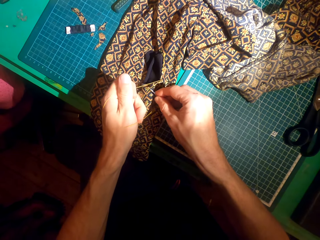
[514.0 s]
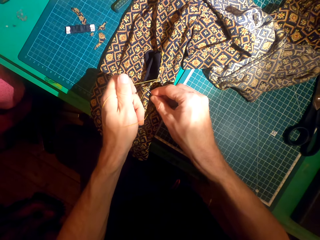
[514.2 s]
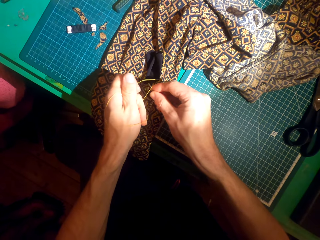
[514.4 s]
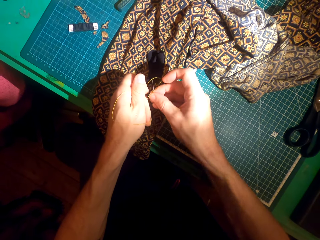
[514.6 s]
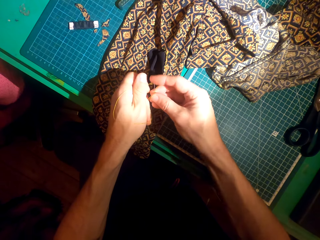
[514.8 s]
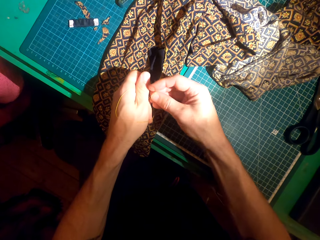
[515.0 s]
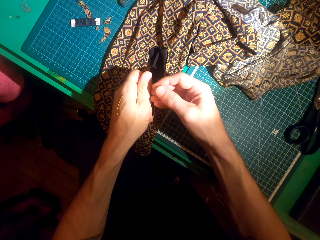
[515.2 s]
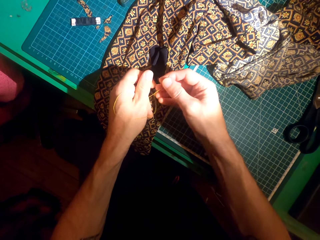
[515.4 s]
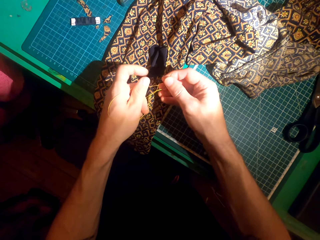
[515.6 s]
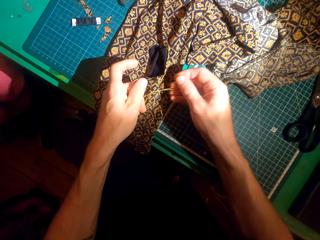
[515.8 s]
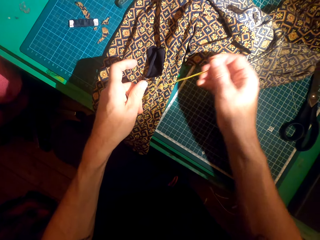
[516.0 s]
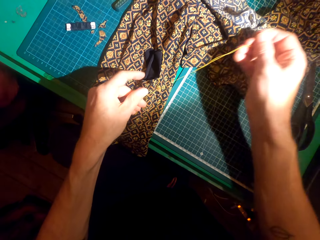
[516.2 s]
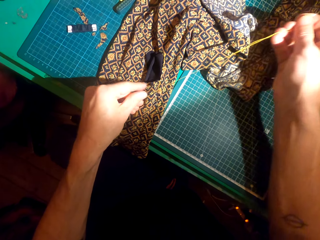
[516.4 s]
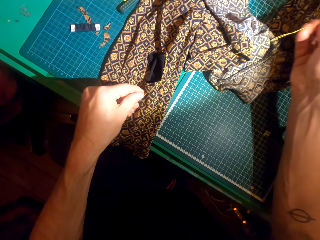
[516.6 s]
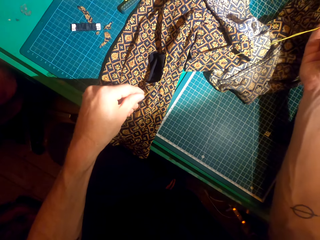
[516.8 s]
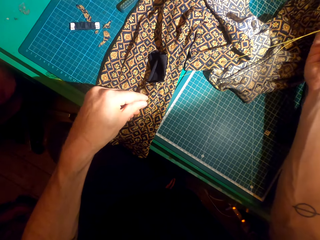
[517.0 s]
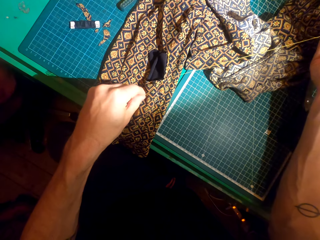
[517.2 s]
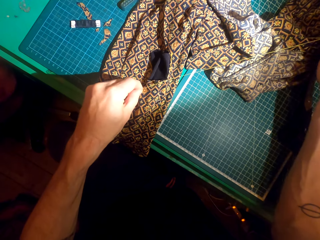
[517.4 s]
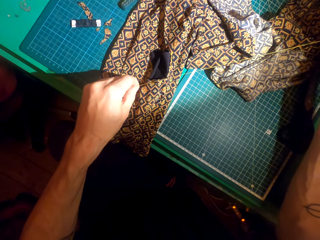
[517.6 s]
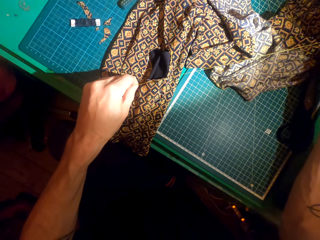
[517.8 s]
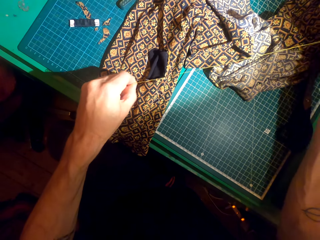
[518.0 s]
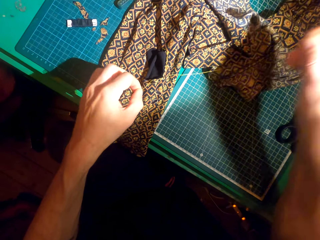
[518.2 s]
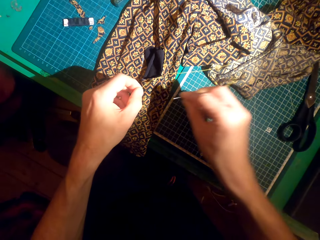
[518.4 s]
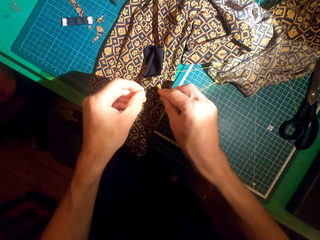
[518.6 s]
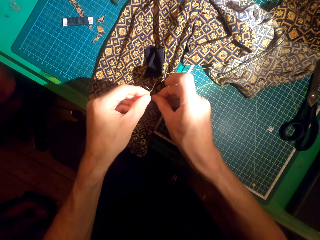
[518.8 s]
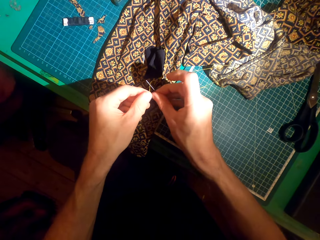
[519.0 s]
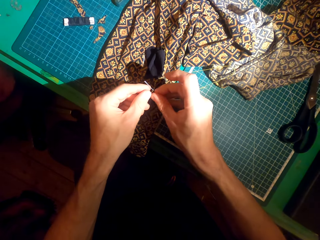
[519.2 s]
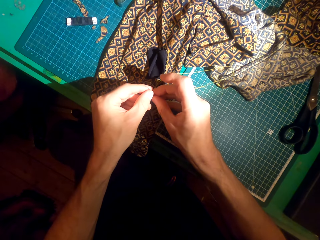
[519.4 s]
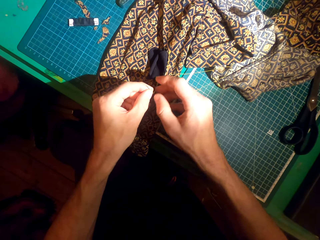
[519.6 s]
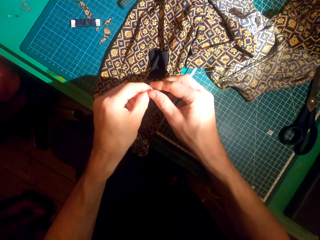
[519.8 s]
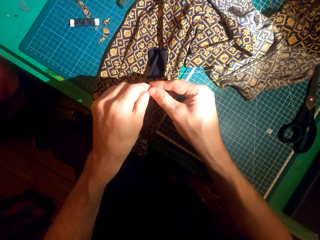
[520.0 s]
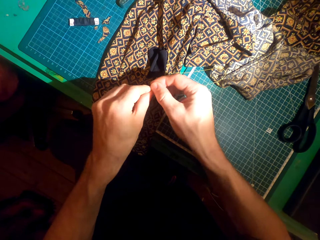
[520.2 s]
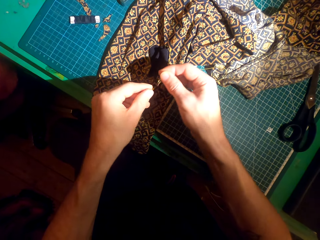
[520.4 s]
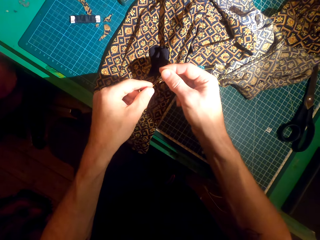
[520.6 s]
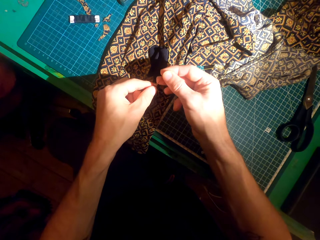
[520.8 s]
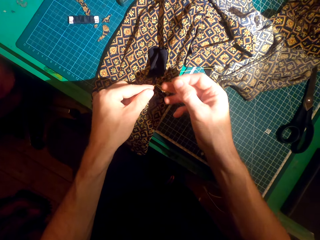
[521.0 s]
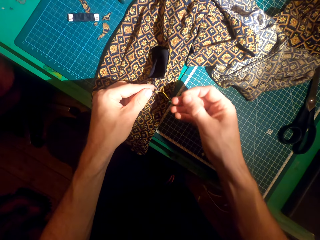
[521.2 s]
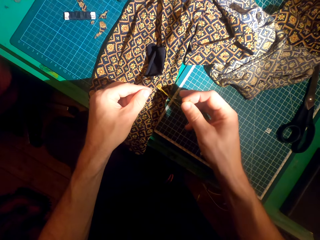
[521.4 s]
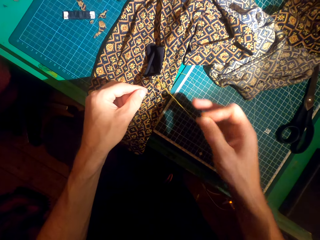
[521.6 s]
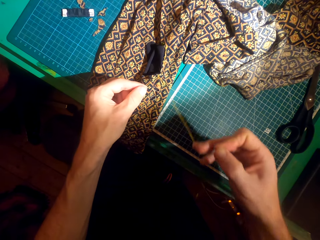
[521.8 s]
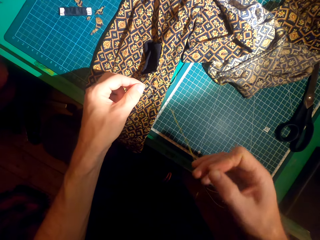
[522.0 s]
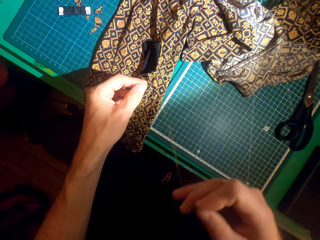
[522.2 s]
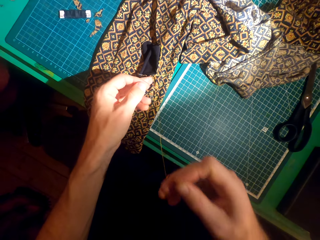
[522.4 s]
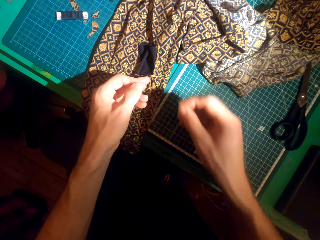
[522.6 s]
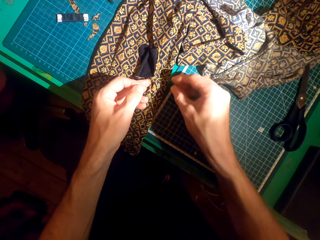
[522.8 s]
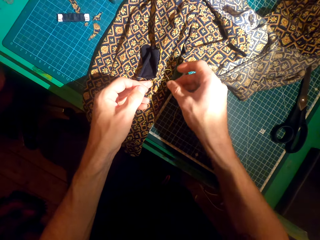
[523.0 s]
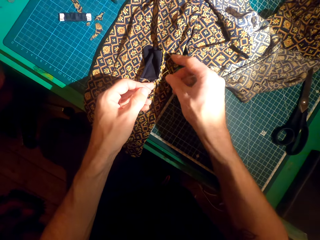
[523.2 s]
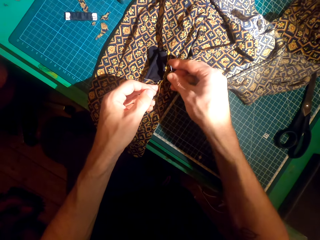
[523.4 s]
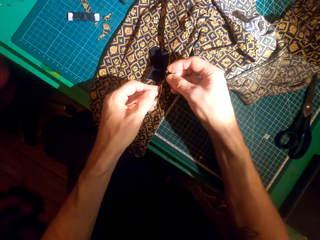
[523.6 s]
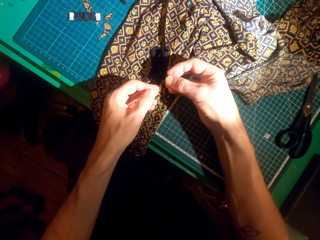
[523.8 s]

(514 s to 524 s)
The camera wearer ties a knot with the thread. They pull the thread with the right hand. They tighten the thread with both hands.

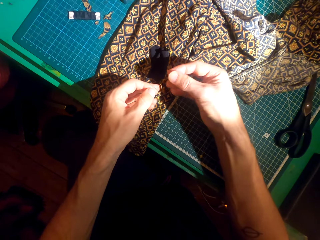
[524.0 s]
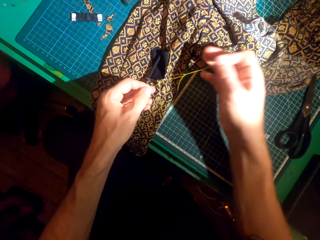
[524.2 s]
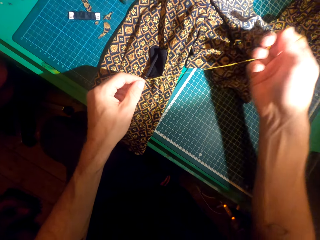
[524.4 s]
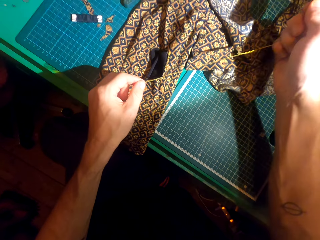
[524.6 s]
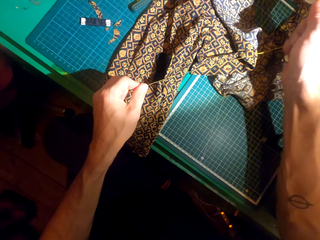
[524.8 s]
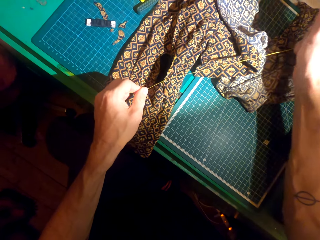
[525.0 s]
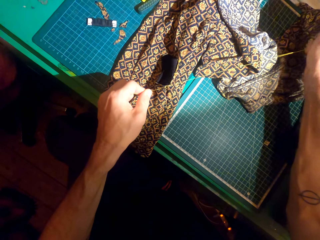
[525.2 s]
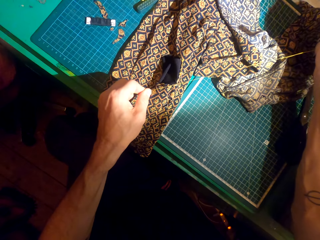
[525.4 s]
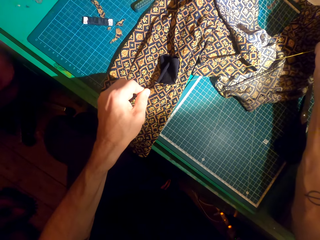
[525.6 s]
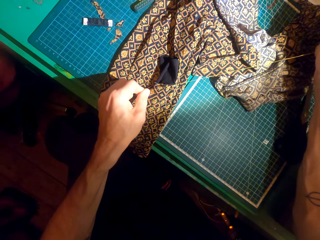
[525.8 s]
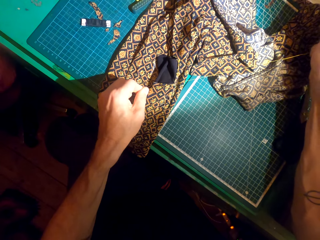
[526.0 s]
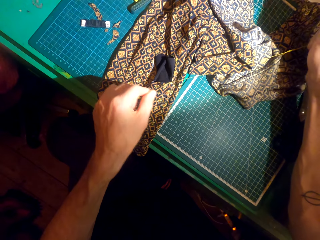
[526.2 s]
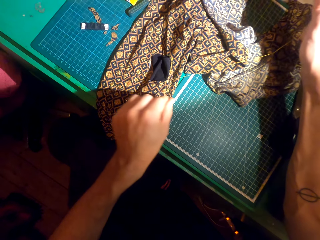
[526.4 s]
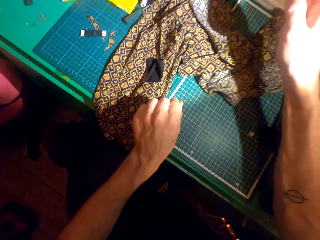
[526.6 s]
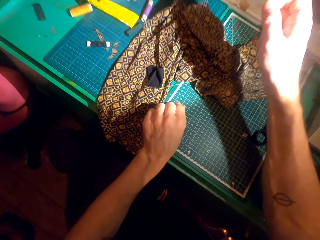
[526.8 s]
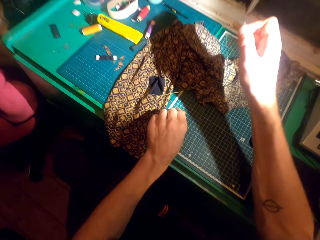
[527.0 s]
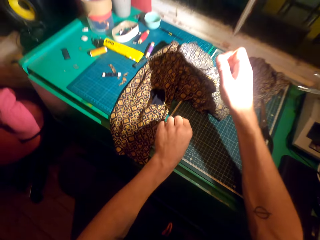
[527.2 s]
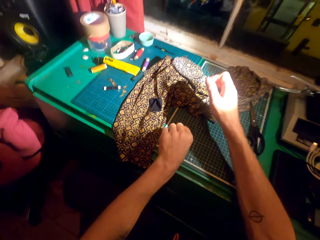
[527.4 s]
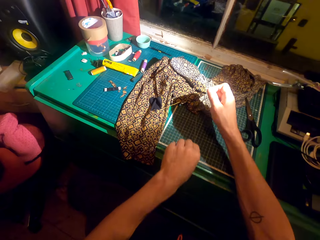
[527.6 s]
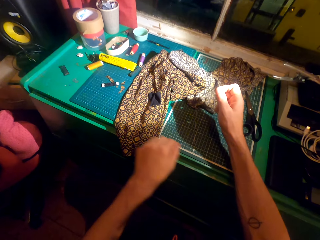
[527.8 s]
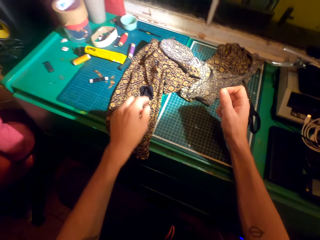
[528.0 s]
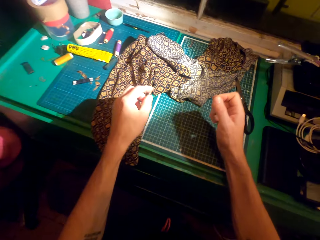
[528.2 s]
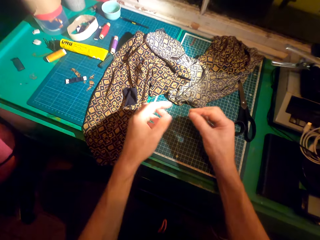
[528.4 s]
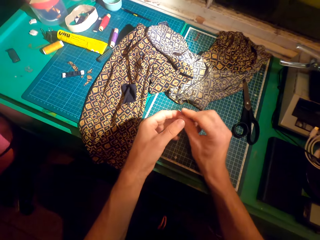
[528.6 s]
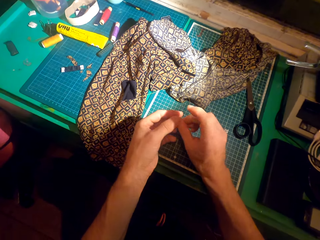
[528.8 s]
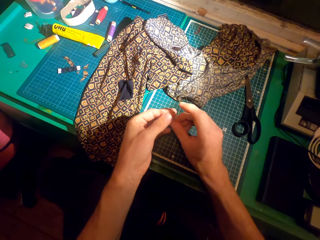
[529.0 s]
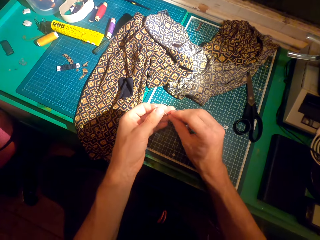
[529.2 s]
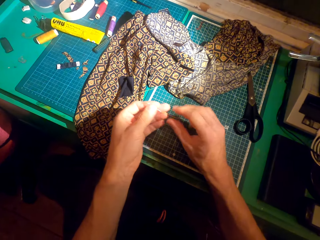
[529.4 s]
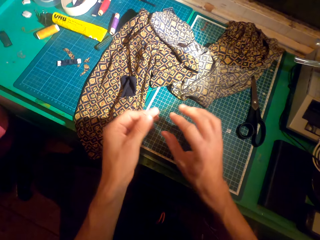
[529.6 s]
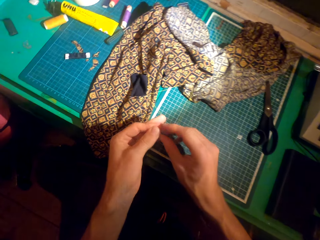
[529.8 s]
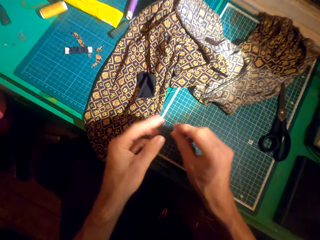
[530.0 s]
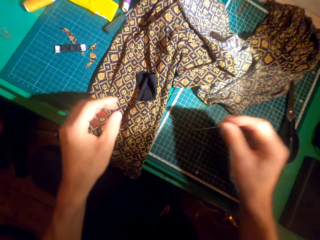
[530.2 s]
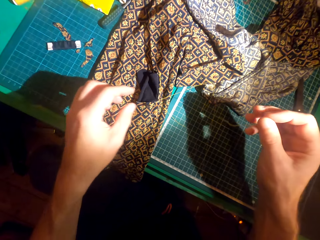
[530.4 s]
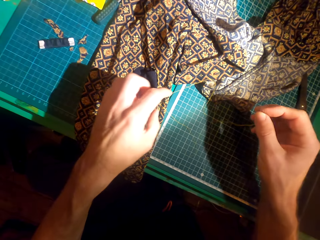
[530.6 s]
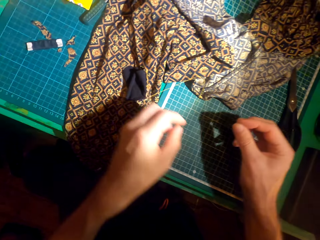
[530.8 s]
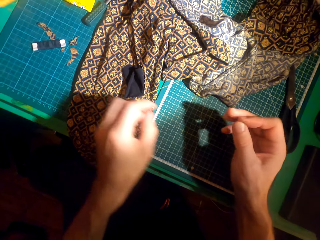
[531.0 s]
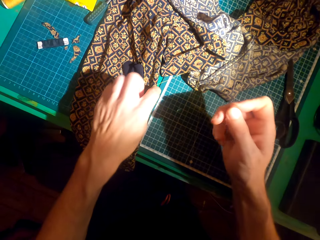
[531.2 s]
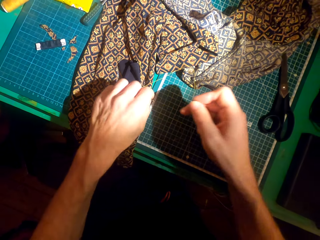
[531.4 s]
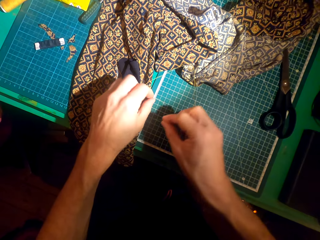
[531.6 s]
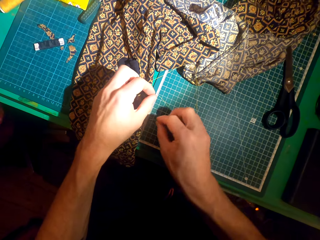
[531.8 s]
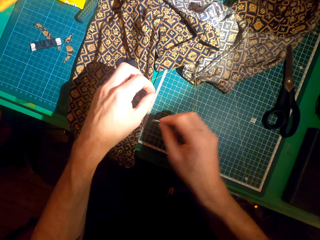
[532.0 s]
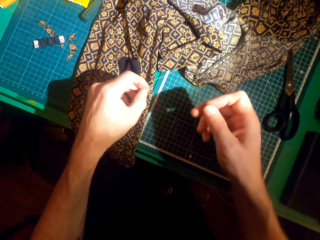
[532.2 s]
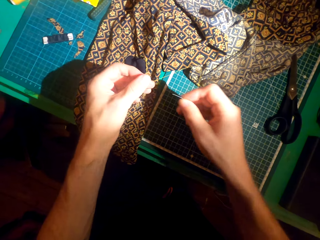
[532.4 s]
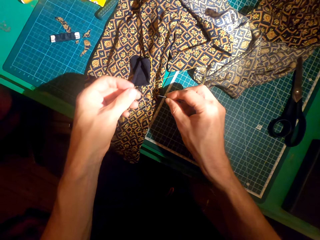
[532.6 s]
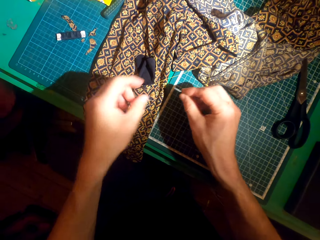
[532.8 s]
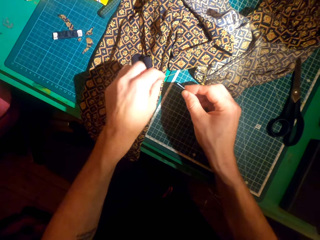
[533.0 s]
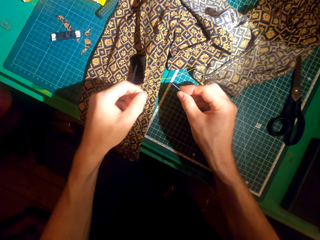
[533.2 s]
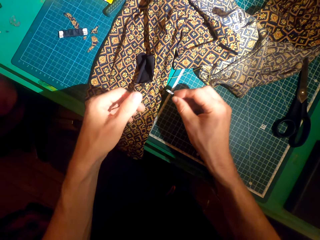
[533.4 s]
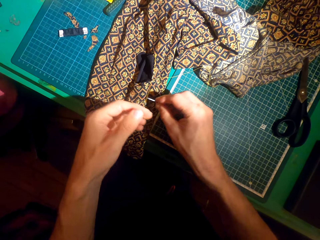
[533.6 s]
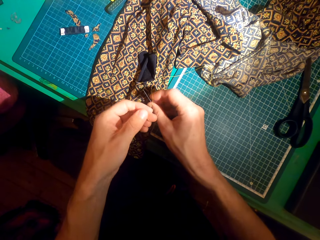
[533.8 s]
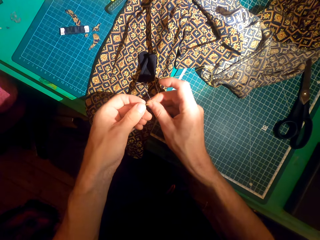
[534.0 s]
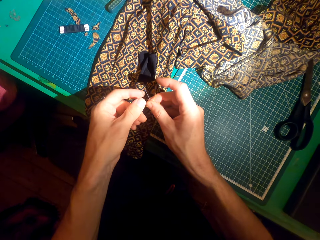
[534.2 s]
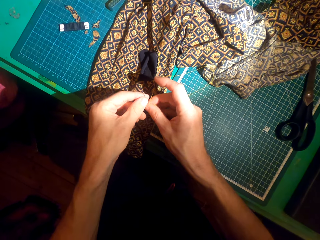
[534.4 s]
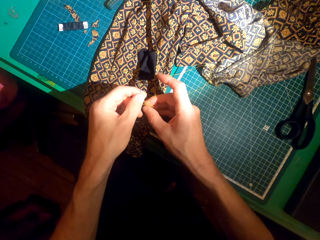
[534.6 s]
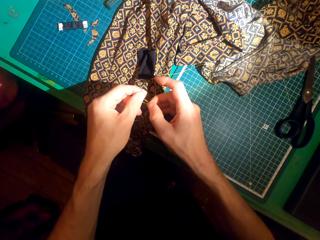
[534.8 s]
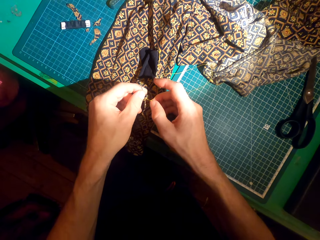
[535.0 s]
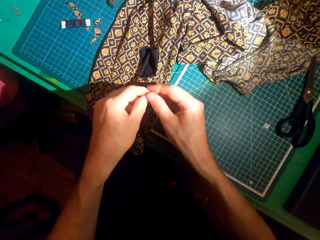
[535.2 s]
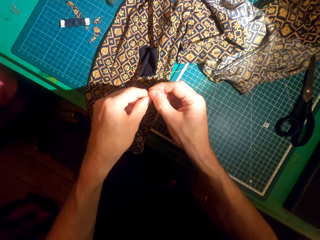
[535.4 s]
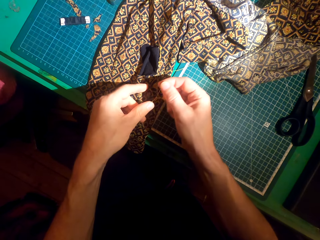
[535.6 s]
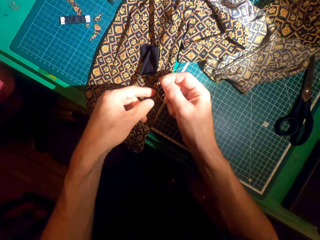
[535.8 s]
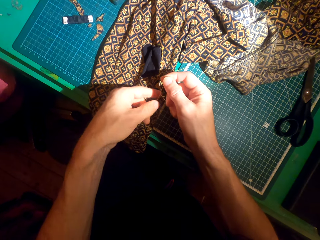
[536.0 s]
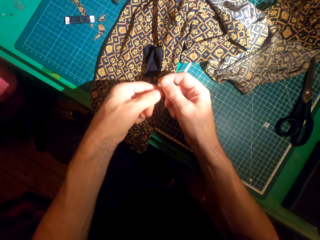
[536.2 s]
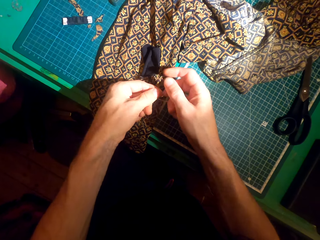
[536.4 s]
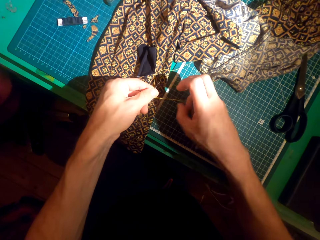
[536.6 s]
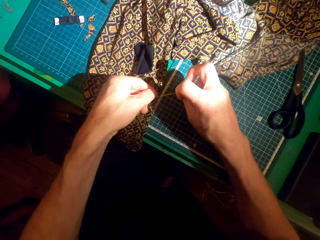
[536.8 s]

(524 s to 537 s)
The camera wearer swings the left hand. They move the sewing needle to the left hand. They move the sewing needle to the right hand. They hold the thread with the left hand.
